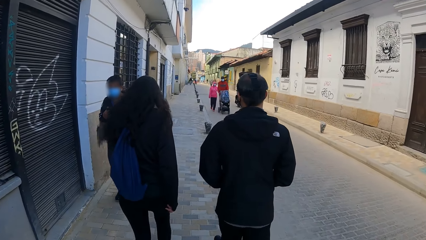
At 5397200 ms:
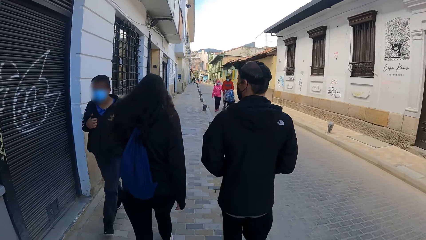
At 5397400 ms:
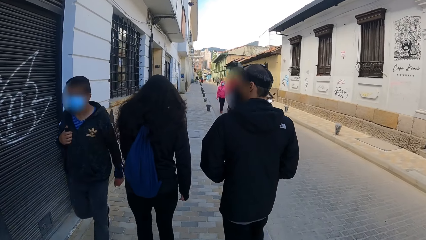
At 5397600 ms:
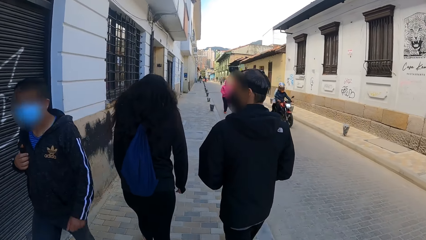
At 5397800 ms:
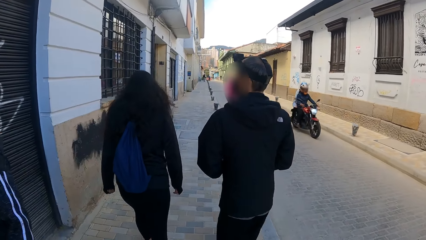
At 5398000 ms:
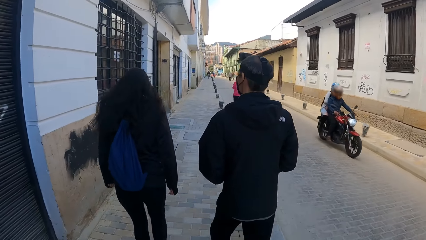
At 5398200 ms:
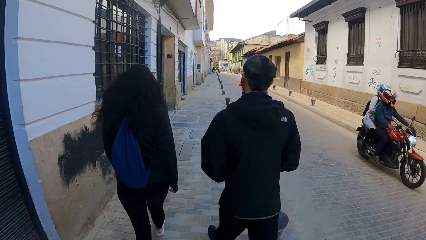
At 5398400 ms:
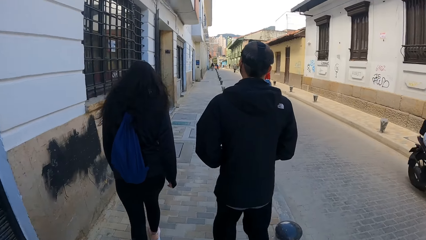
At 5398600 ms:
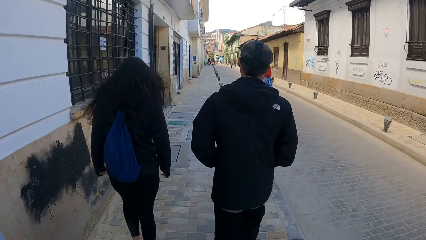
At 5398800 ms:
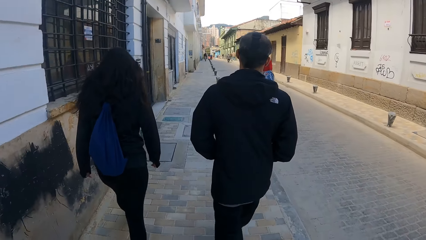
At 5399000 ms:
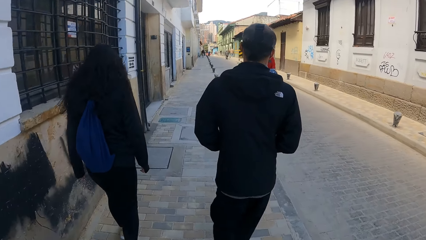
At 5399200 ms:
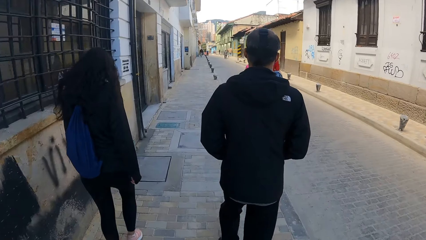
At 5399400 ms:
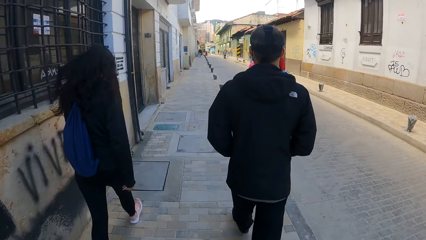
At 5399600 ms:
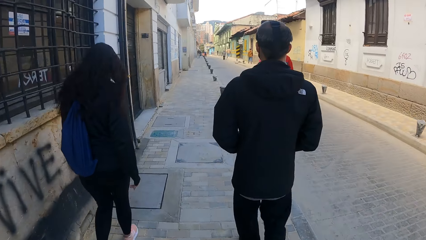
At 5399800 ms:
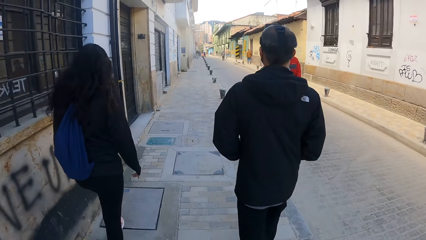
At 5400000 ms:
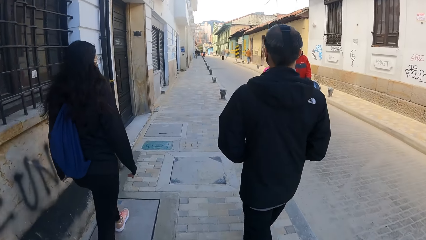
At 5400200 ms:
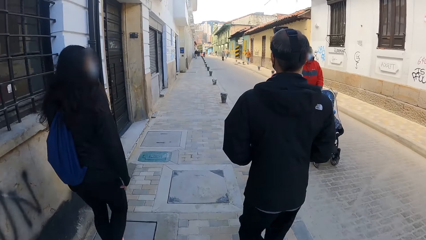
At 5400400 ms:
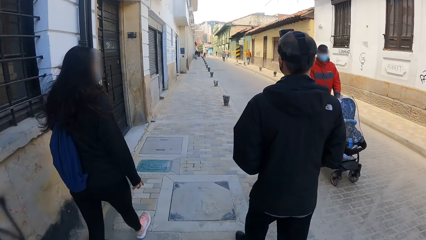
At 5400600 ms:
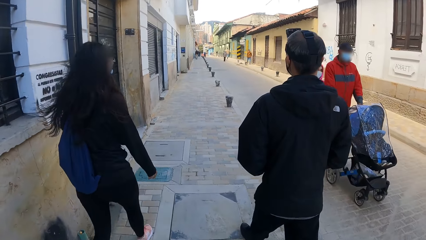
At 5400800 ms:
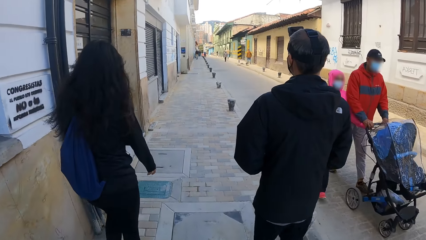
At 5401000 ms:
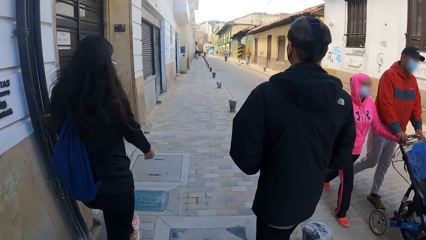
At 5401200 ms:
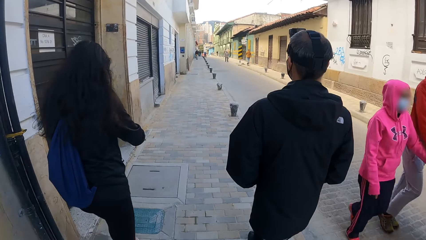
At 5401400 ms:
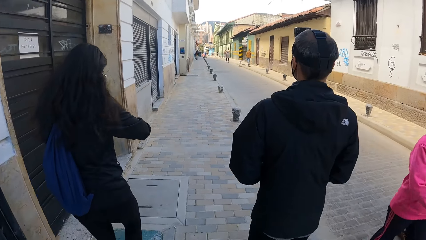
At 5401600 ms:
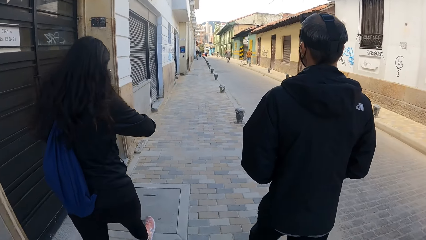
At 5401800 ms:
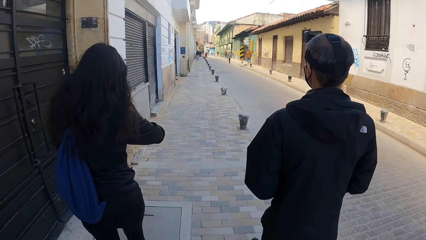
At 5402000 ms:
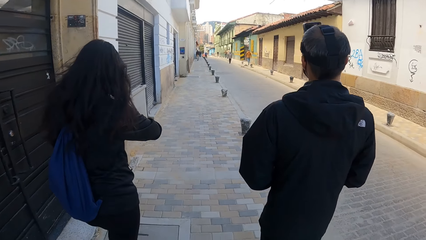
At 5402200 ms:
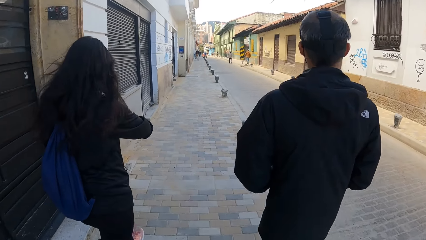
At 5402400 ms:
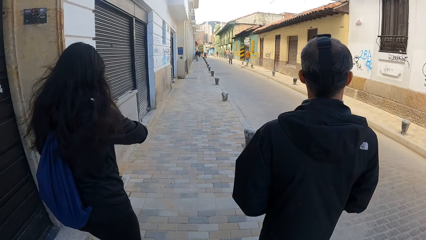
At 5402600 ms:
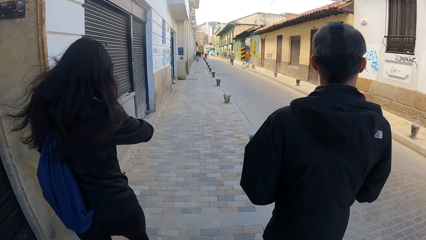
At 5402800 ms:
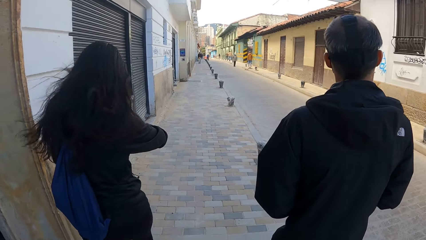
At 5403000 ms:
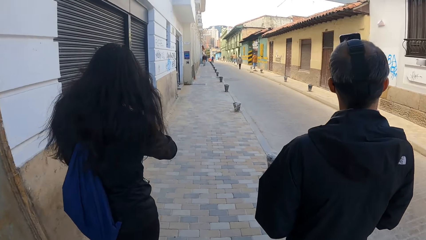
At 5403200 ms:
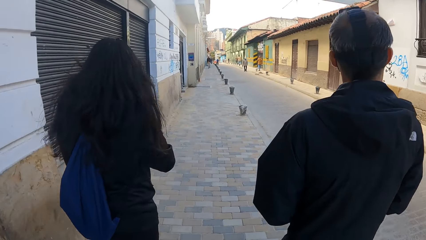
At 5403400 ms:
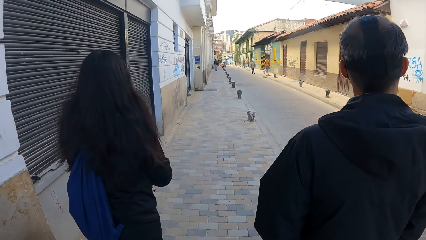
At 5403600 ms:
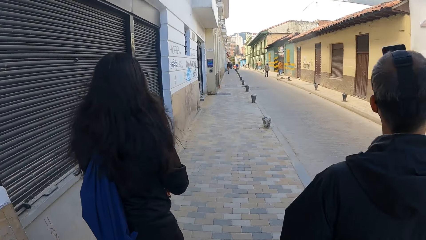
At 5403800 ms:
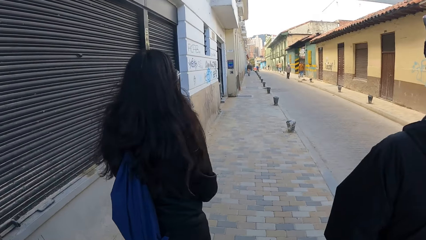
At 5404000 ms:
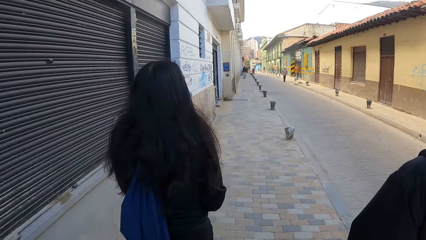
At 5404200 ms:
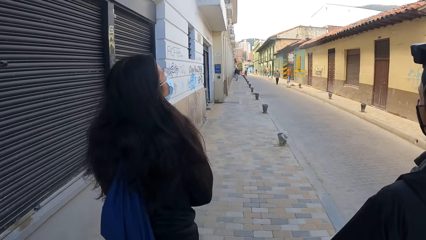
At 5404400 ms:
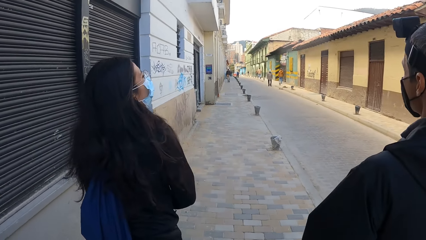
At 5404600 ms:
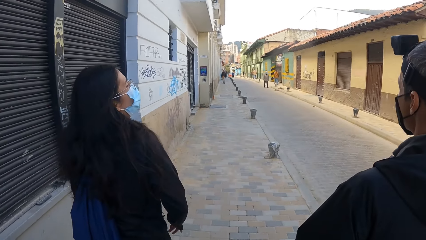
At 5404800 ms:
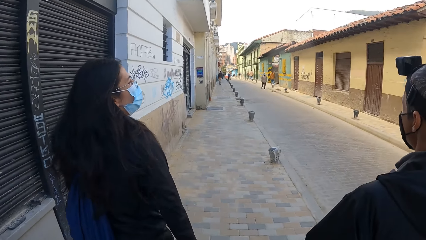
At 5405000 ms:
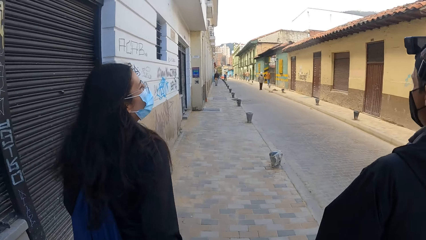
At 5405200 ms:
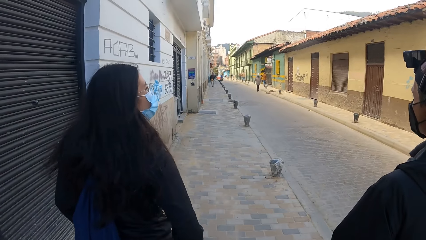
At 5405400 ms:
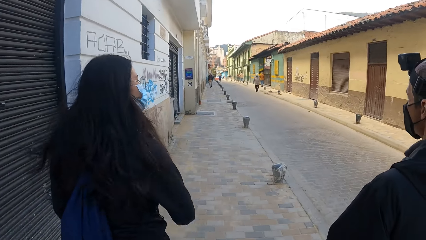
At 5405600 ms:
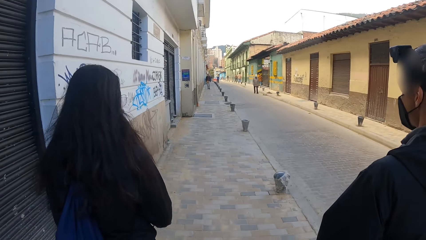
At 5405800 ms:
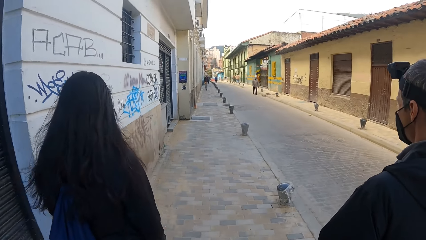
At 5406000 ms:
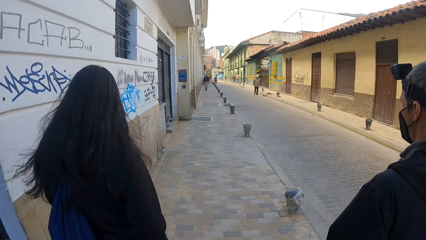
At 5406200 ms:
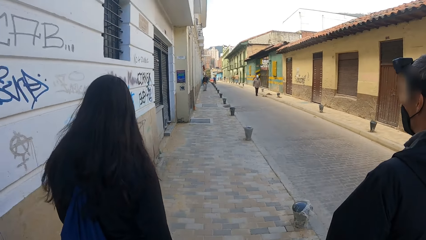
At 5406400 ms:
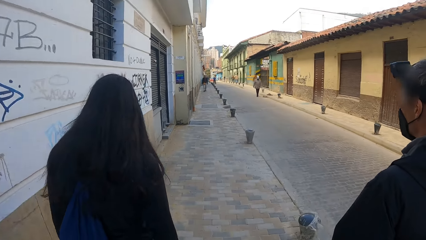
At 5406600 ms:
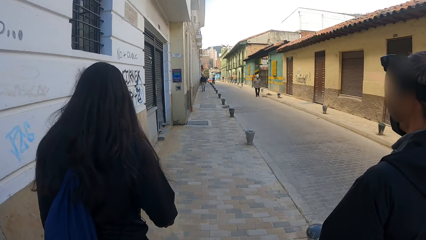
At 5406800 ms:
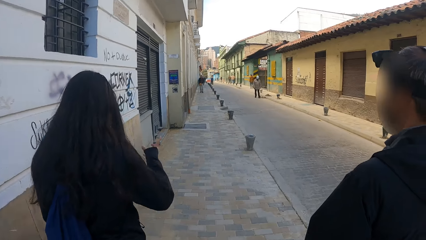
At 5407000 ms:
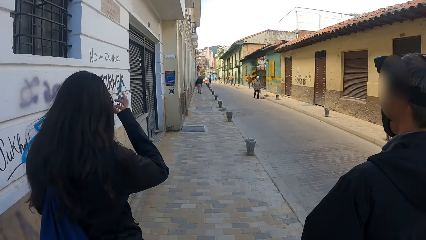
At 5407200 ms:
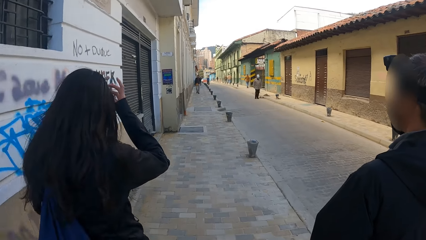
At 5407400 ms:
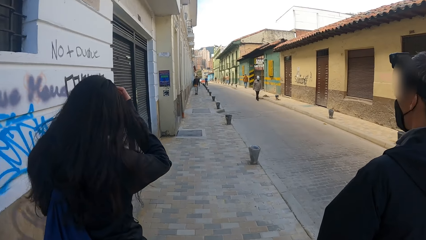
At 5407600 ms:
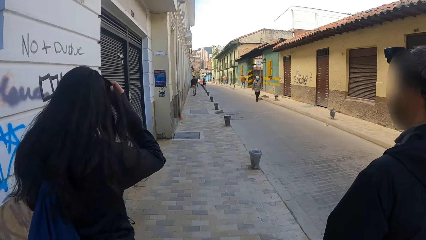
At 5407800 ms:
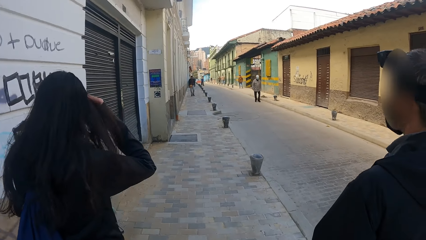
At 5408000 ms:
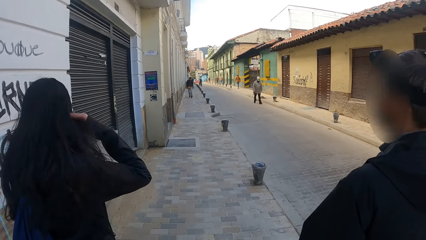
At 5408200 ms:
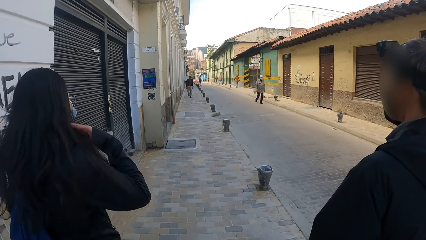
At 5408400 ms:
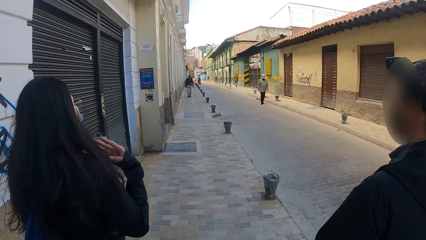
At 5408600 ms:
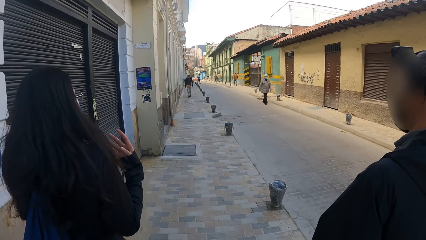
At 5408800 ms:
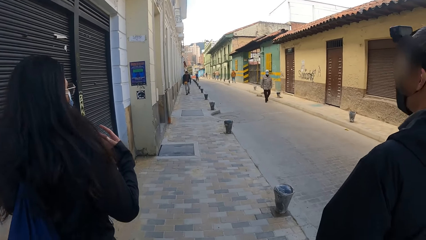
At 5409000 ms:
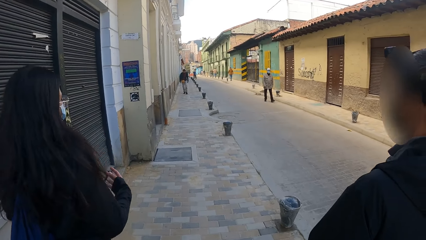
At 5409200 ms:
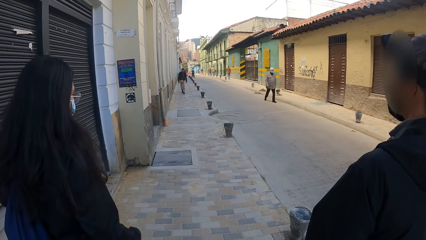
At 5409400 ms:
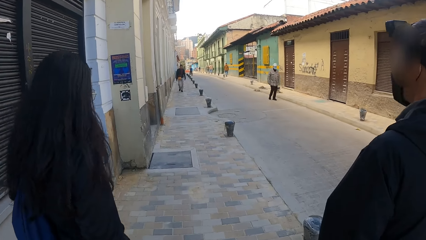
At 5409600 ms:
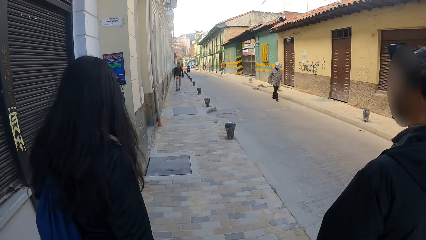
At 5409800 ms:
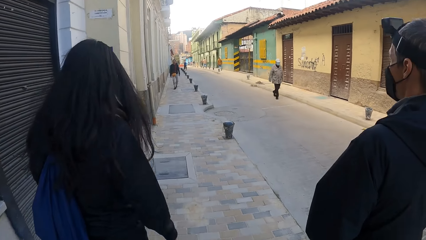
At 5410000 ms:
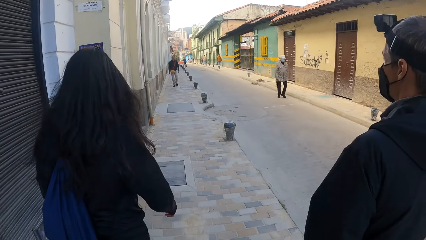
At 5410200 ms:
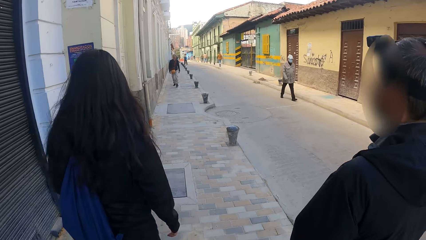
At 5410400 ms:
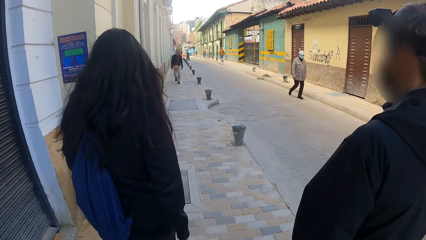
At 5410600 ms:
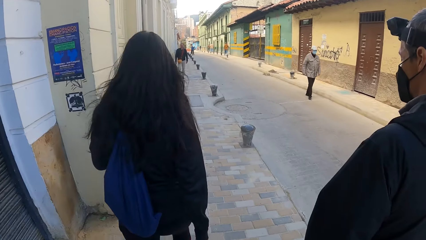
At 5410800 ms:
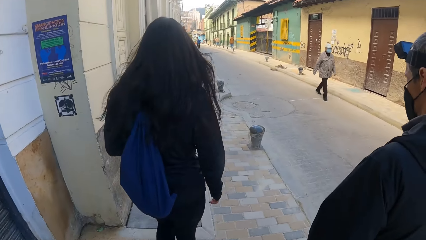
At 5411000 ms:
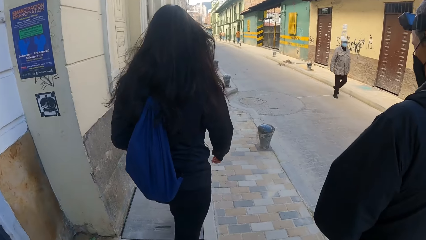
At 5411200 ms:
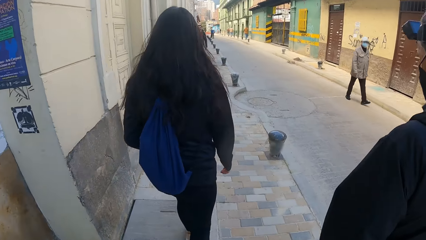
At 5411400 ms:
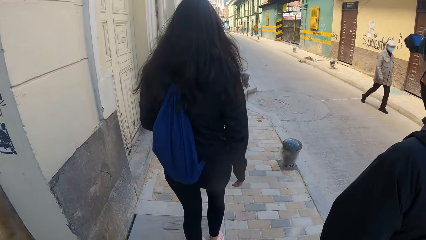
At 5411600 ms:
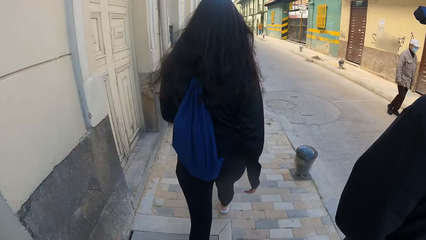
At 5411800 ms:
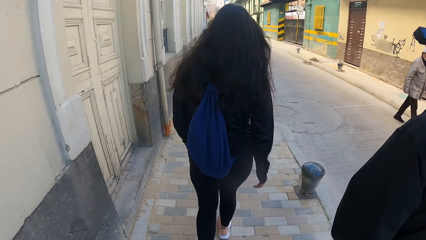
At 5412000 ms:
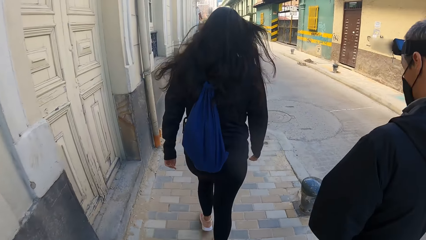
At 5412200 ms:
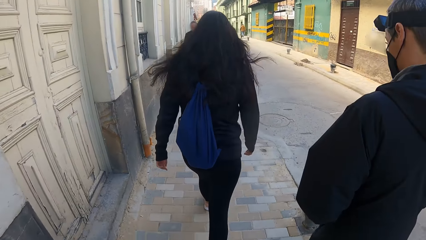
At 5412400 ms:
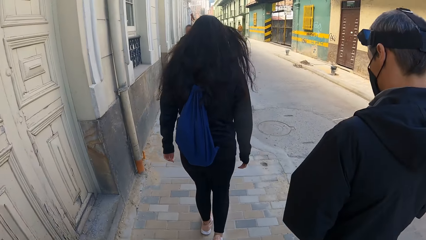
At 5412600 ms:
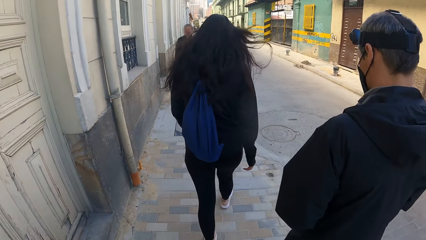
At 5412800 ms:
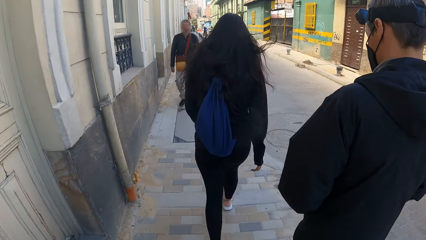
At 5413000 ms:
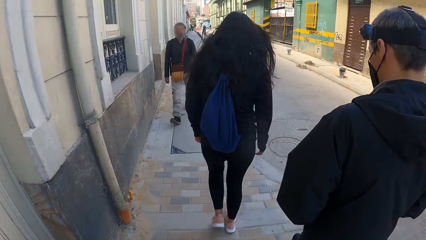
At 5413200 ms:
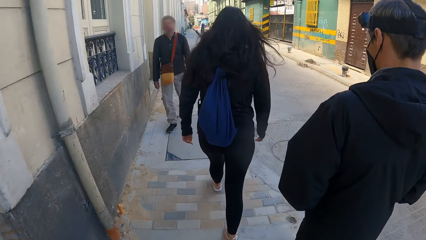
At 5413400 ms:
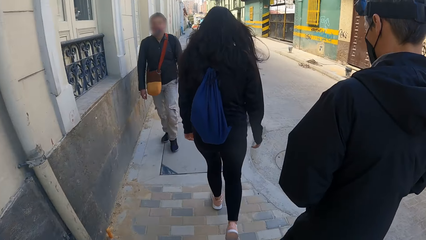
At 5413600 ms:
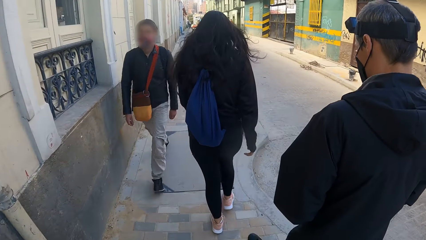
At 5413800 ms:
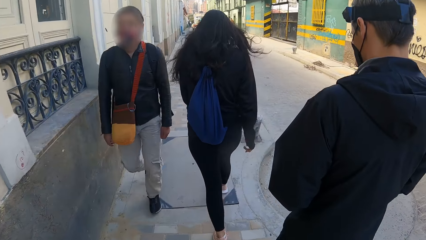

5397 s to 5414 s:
A bike rides past the camera wearer. A woman touches her head and walks around. The camera wearer walks along the road.
